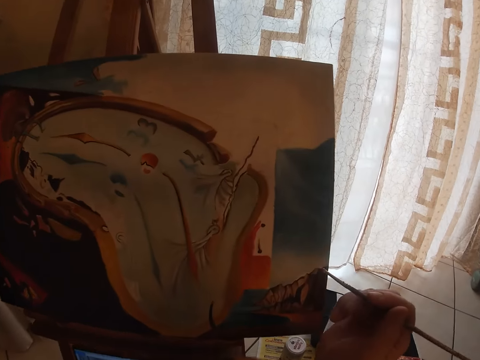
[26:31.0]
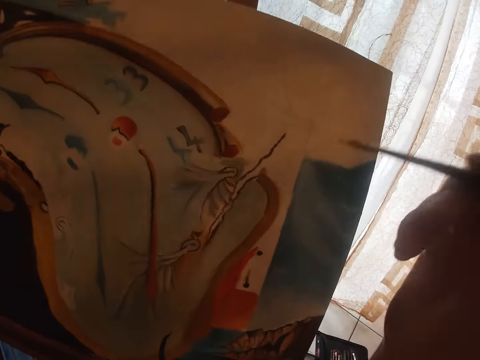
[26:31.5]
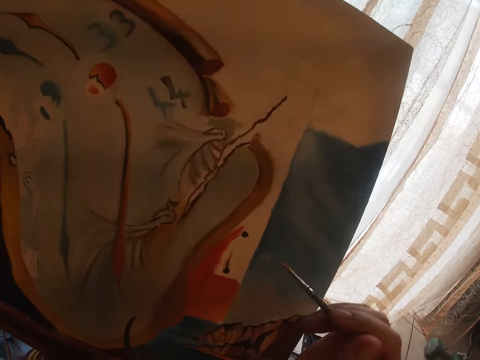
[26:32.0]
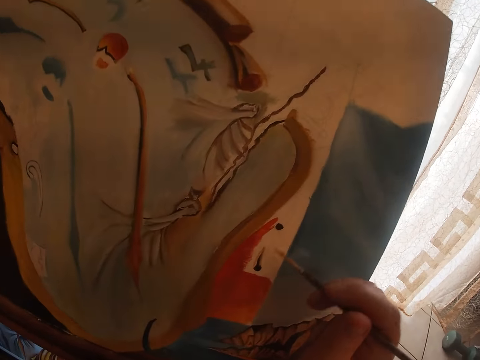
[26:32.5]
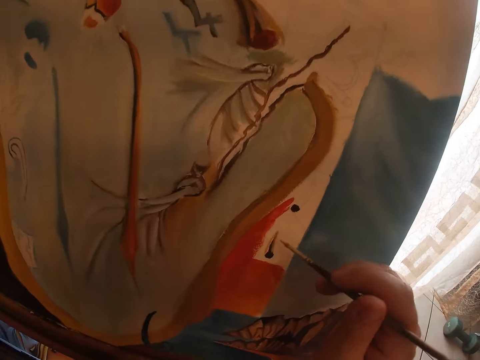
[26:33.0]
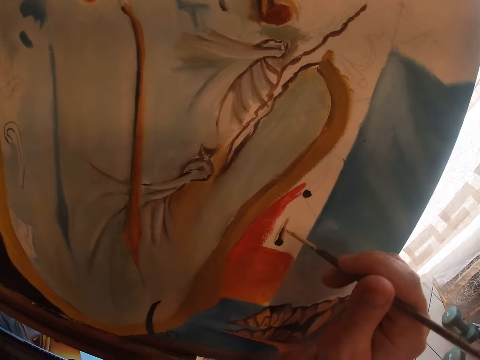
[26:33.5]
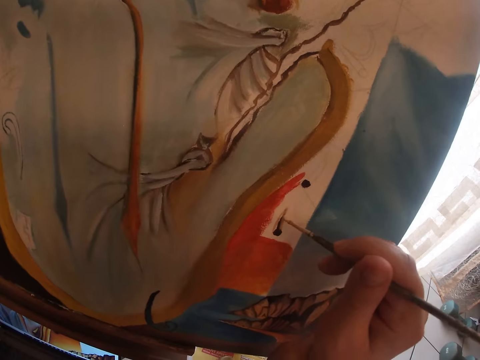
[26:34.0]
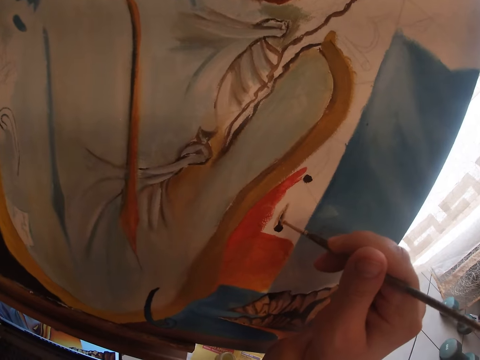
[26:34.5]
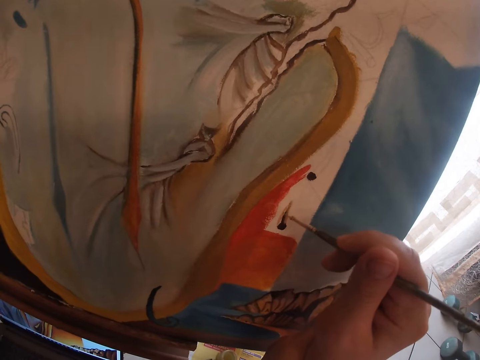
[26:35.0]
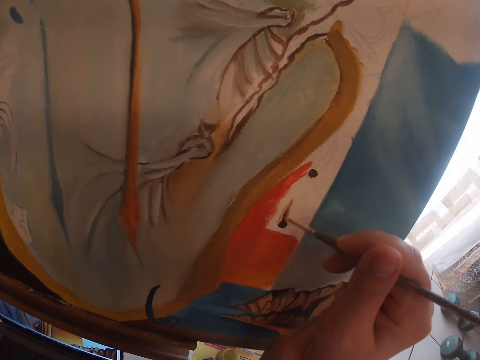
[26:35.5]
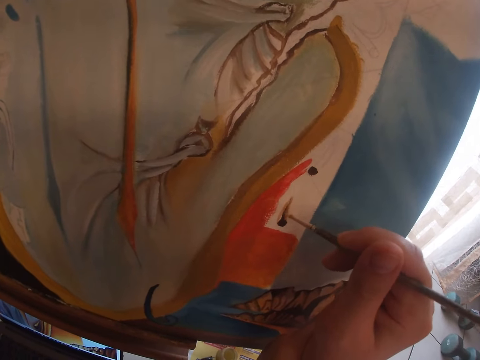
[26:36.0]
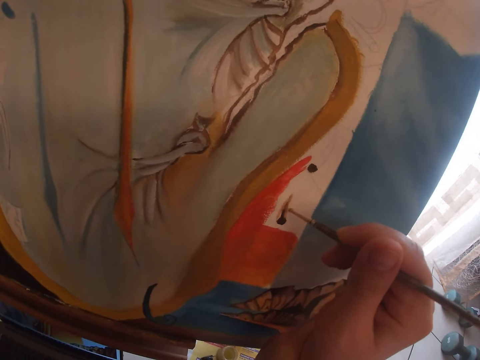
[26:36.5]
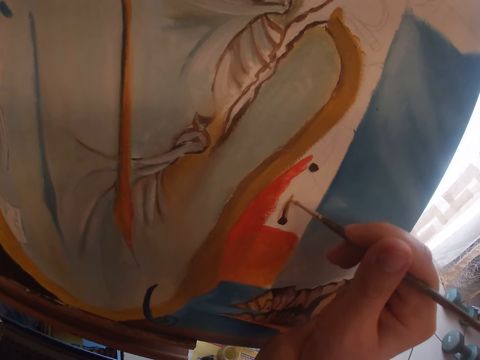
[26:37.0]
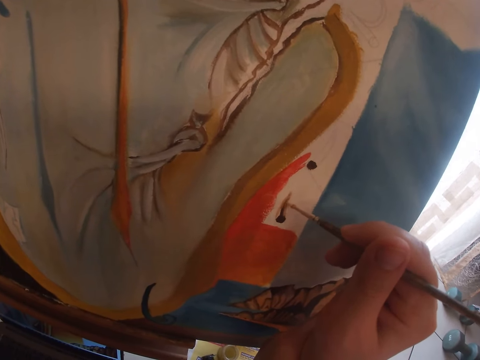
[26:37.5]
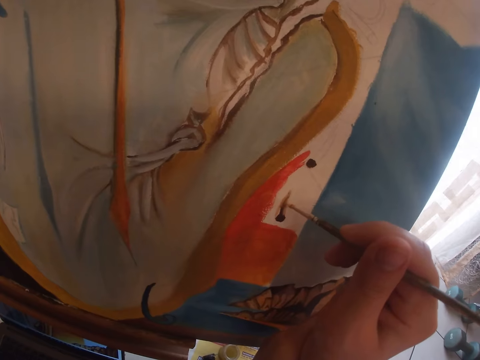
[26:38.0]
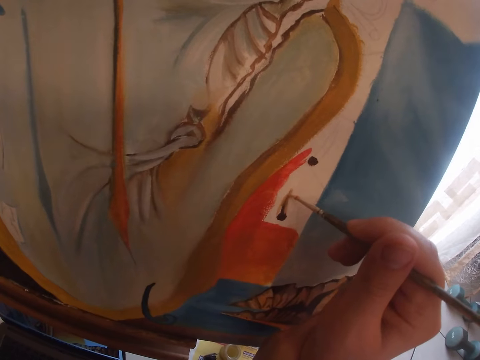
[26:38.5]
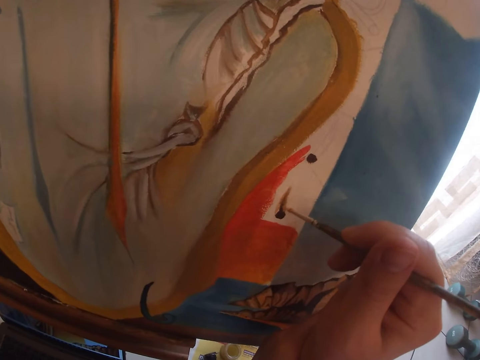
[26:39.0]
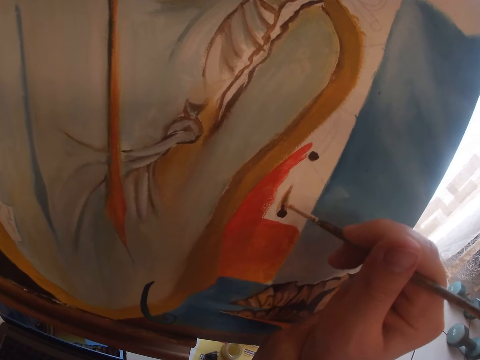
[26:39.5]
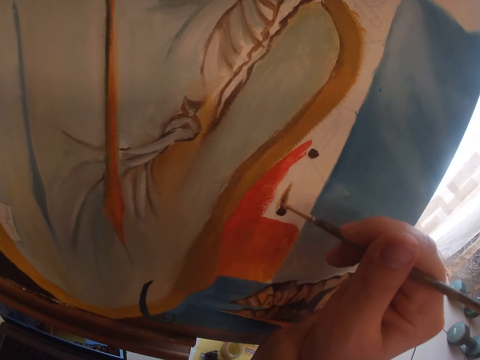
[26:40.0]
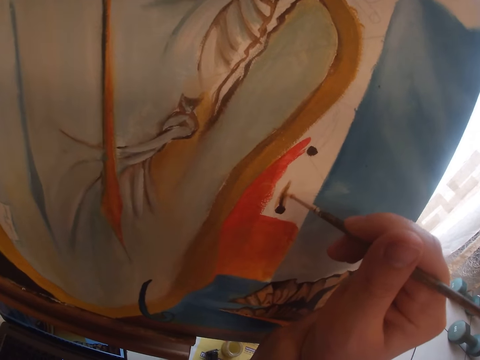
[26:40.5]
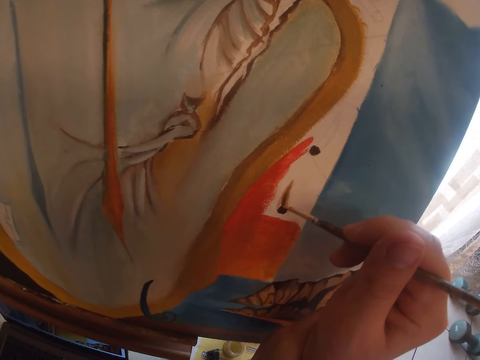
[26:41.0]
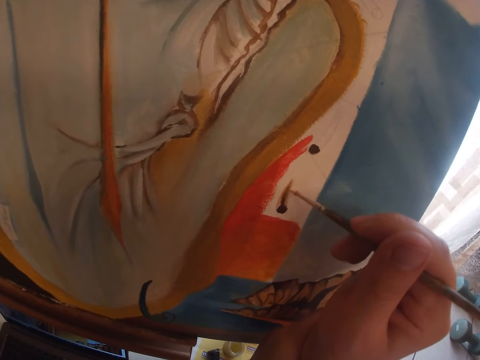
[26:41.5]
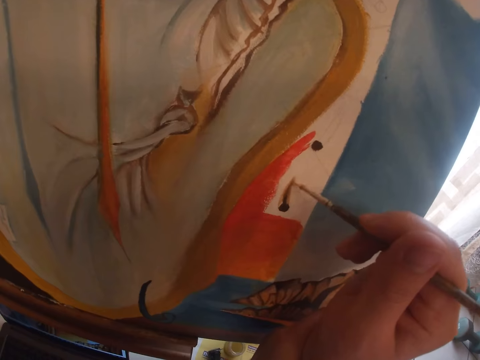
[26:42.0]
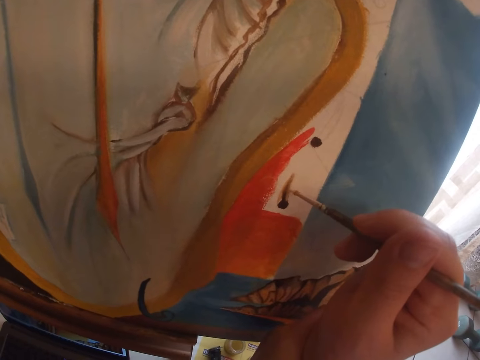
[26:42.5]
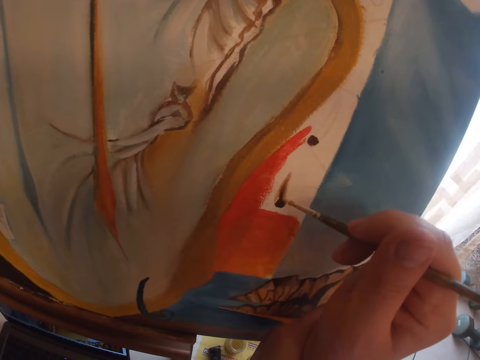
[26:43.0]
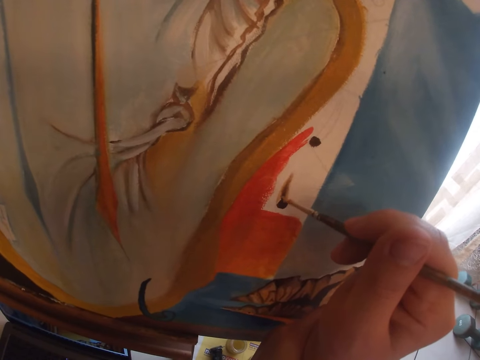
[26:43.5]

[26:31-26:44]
The camera wearer positions the right hand with the paint brush on the canvas board. They paint on the canvas with the small detail brush.

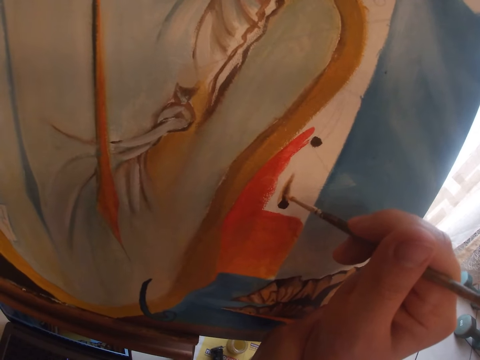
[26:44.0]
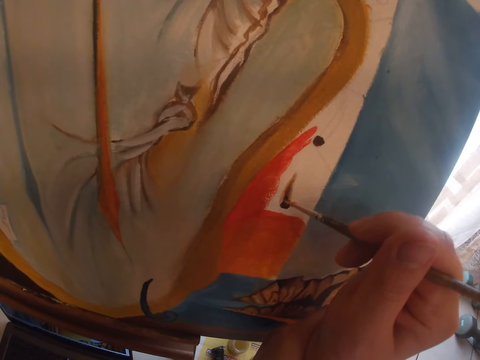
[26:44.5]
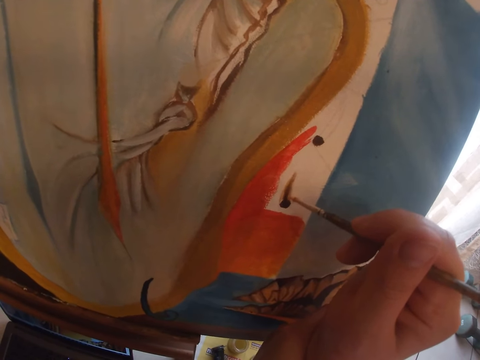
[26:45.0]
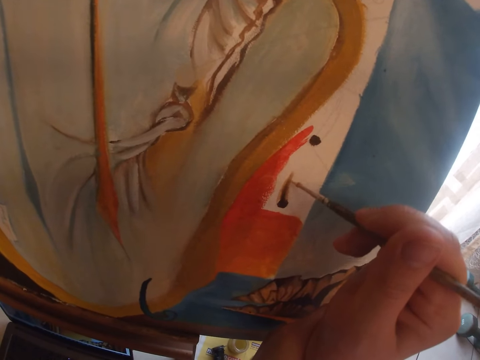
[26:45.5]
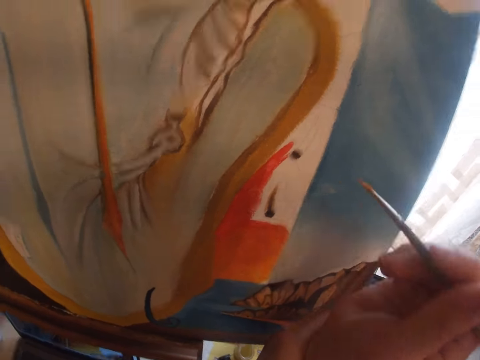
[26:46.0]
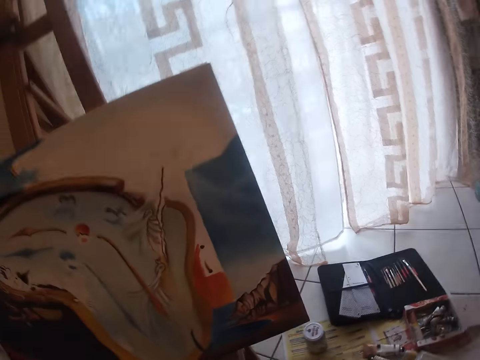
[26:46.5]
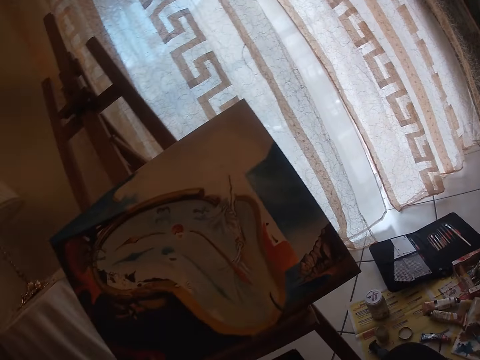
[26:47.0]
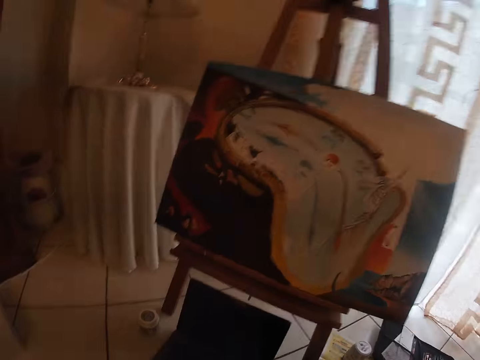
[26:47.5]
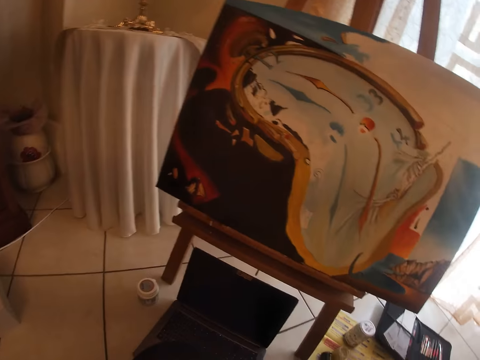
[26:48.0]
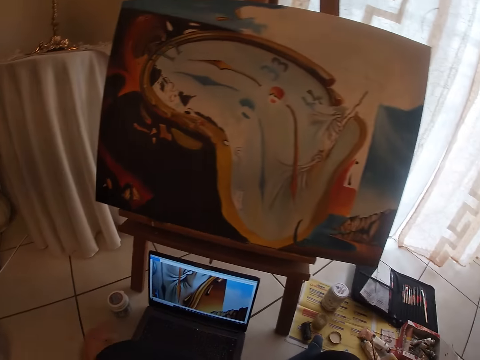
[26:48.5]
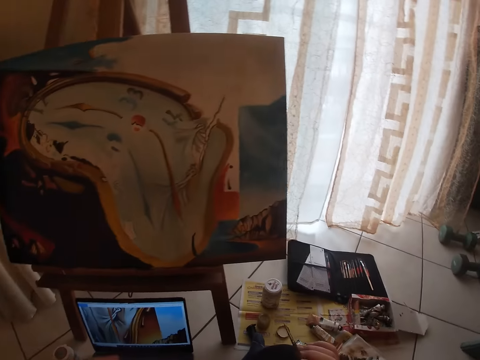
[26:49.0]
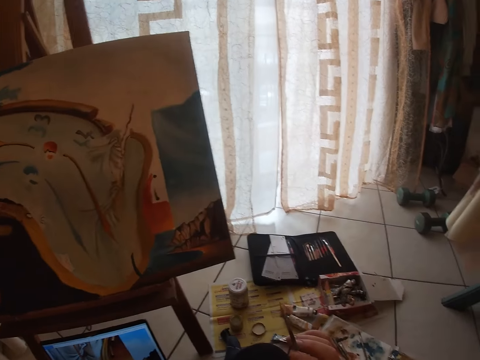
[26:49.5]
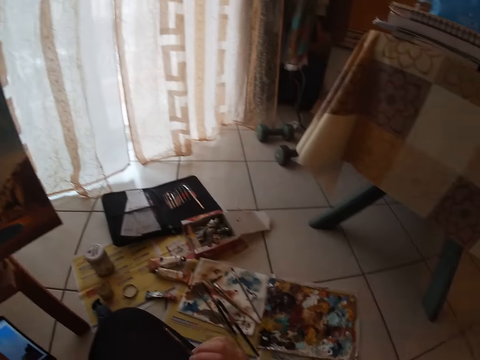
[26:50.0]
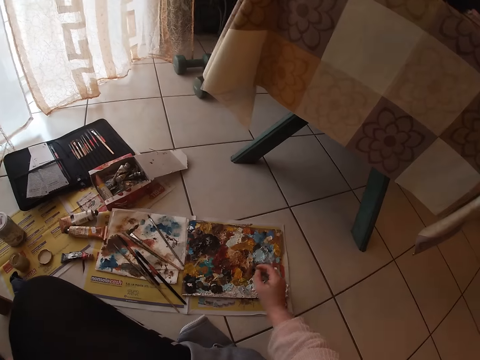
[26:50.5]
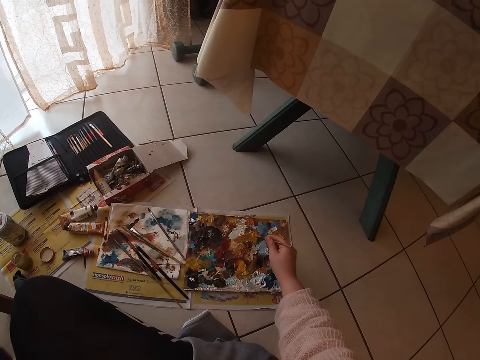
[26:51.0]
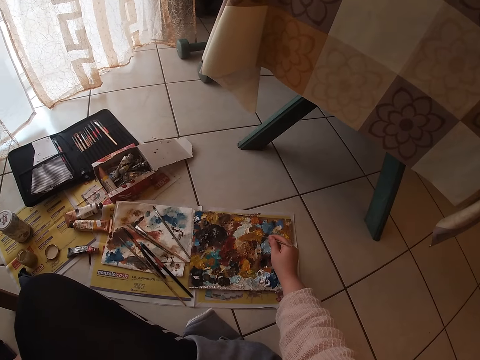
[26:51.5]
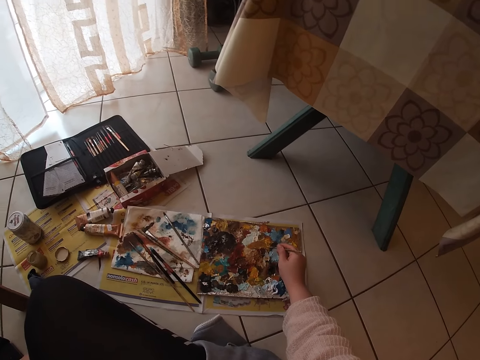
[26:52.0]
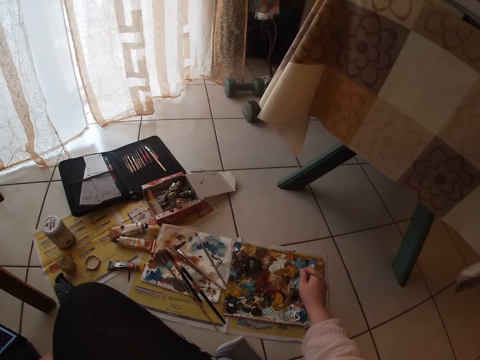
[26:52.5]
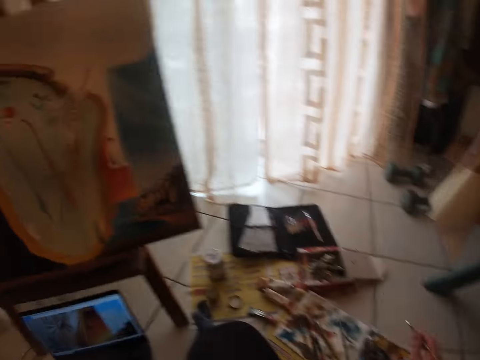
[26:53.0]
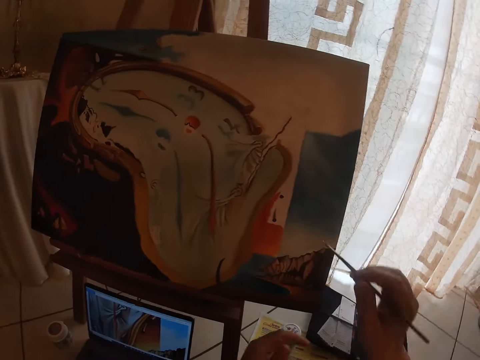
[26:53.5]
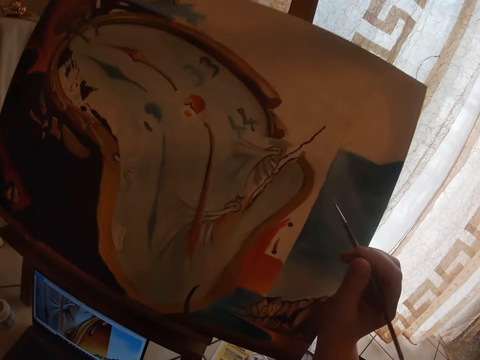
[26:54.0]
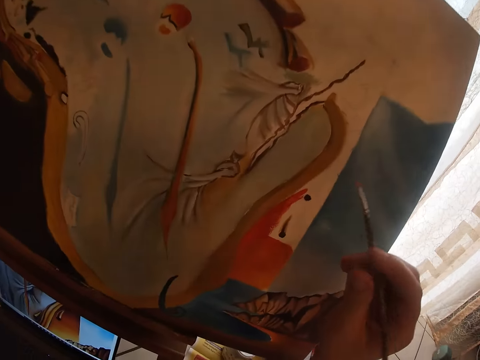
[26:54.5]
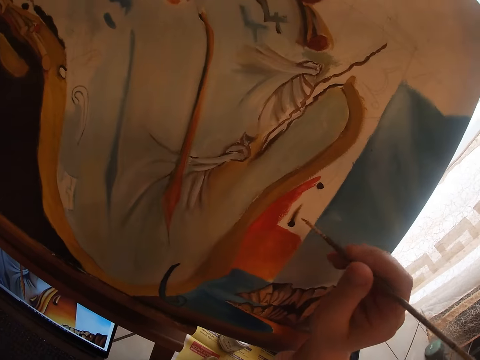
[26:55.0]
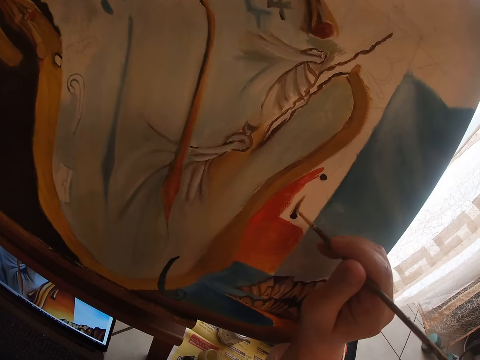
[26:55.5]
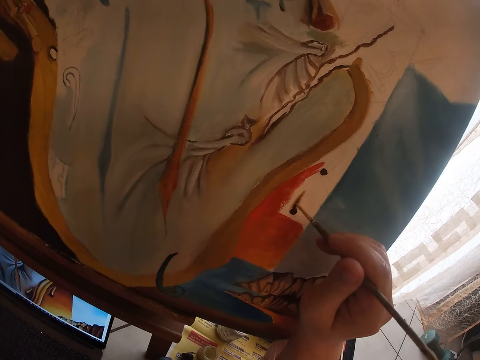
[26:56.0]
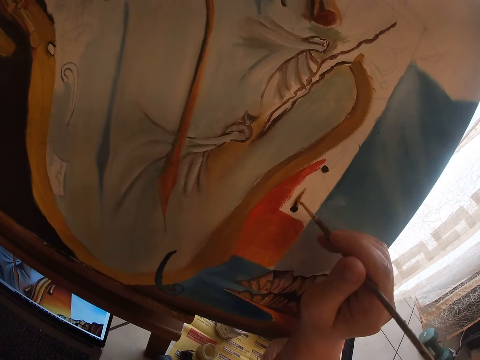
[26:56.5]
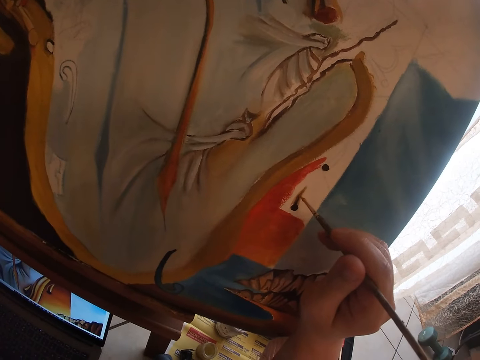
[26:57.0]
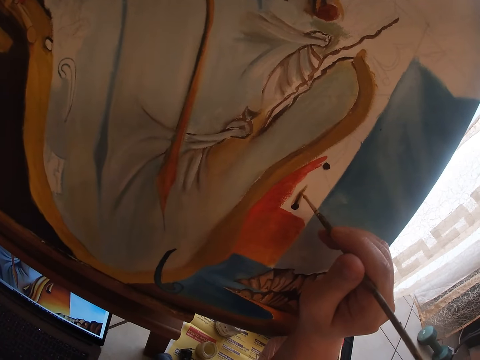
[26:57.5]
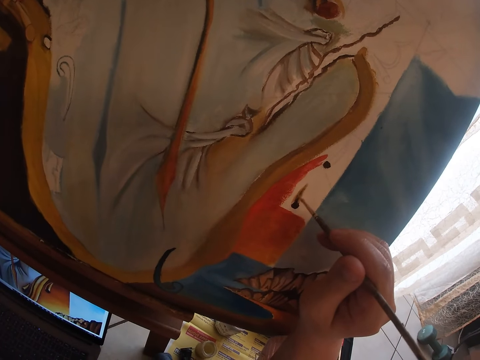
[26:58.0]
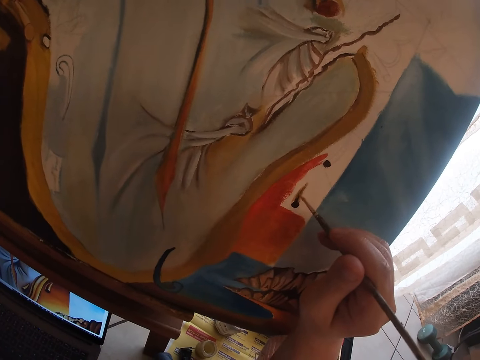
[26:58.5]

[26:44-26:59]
The camera wearer stops to paint. They look around. They unlock the laptop. They press their laptop. They look around. They dab paint on the palettes with the small detail brush. They turn towards the canvas. They paint on the canvas with the small detail brush.
